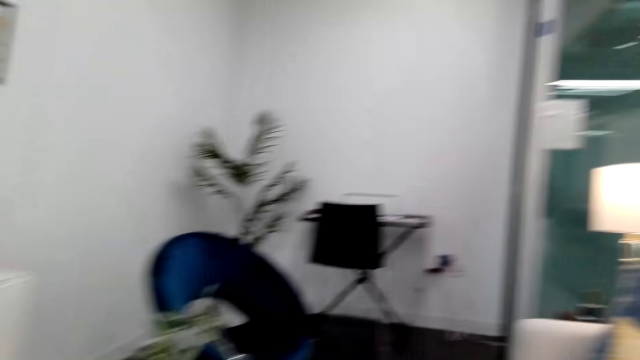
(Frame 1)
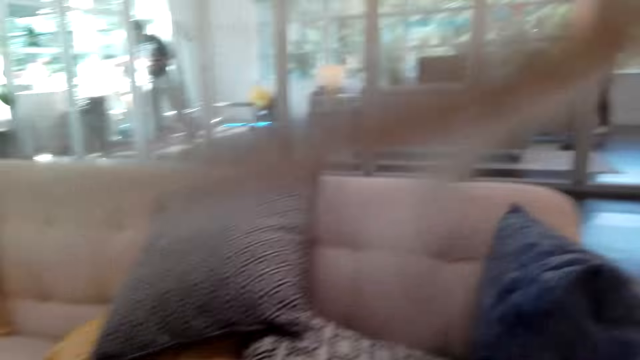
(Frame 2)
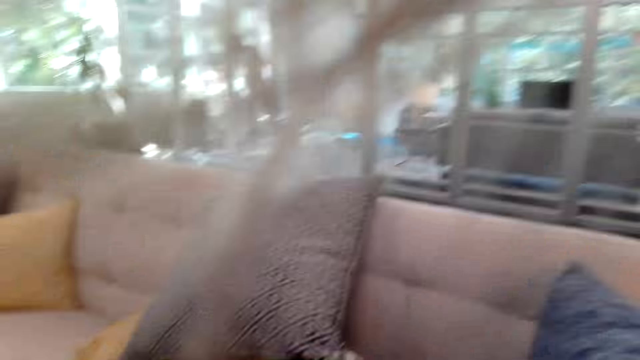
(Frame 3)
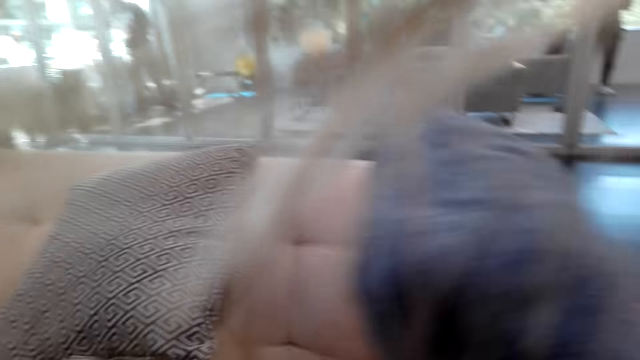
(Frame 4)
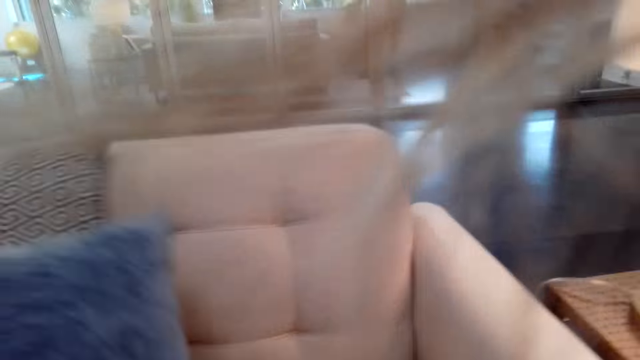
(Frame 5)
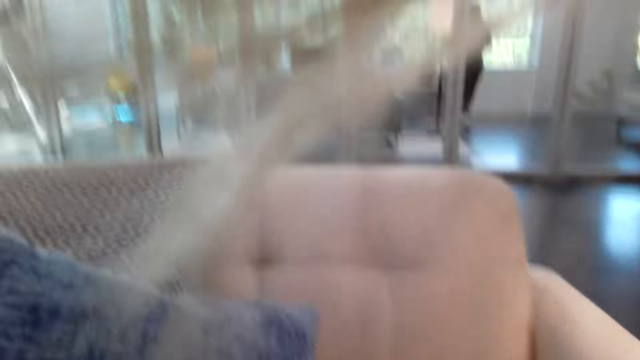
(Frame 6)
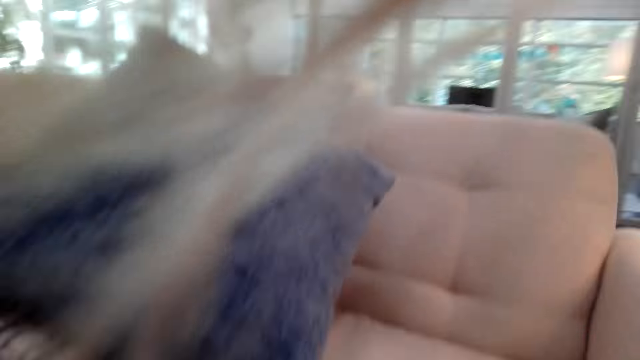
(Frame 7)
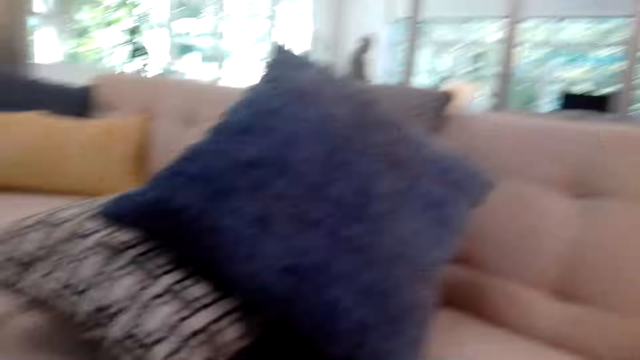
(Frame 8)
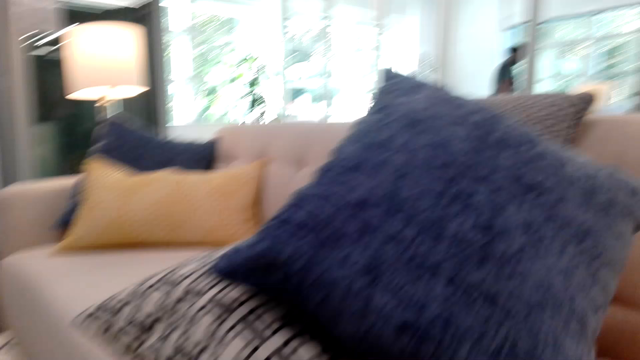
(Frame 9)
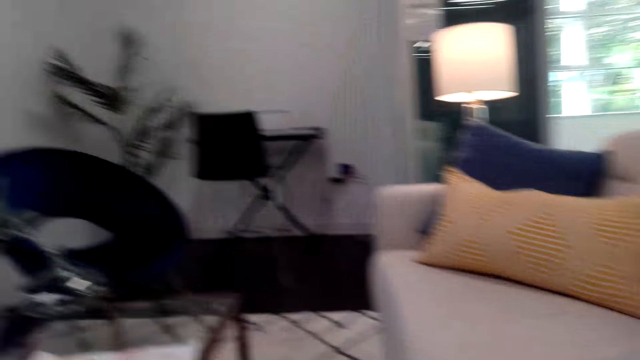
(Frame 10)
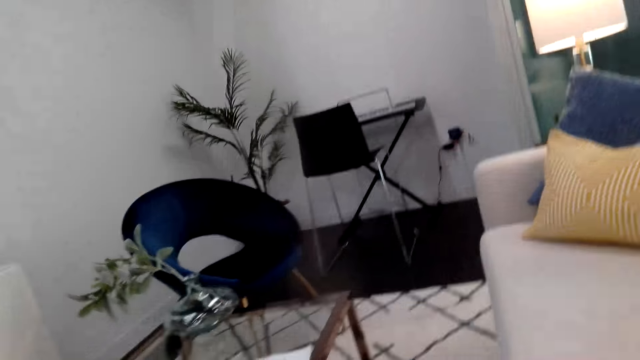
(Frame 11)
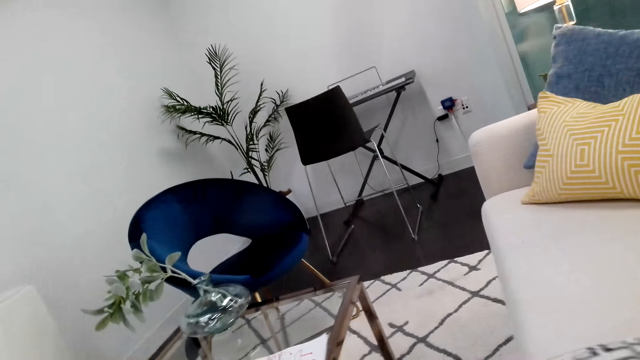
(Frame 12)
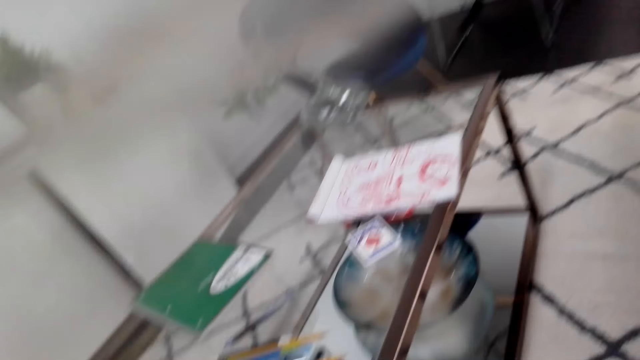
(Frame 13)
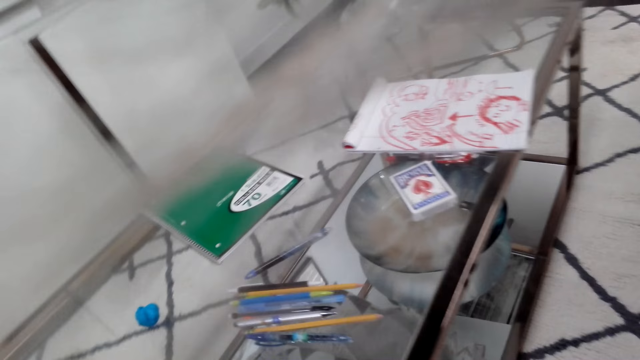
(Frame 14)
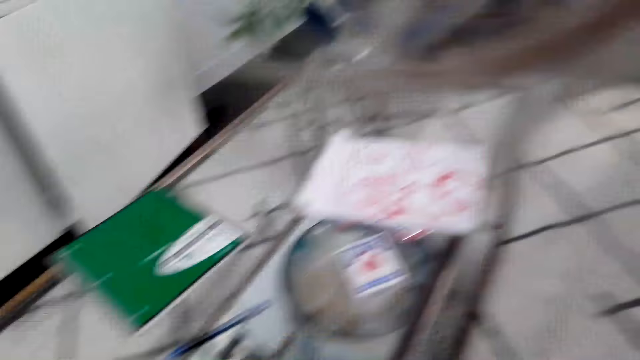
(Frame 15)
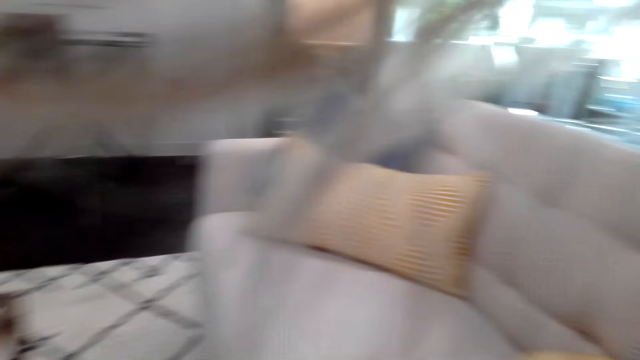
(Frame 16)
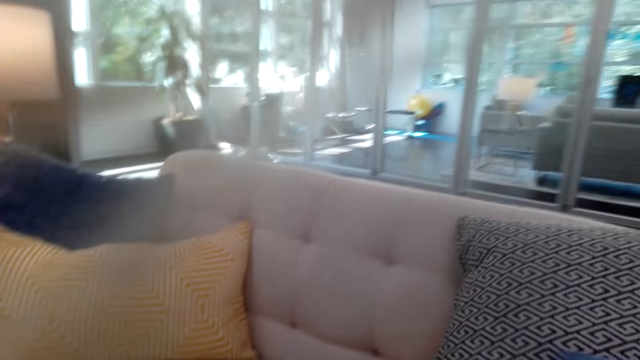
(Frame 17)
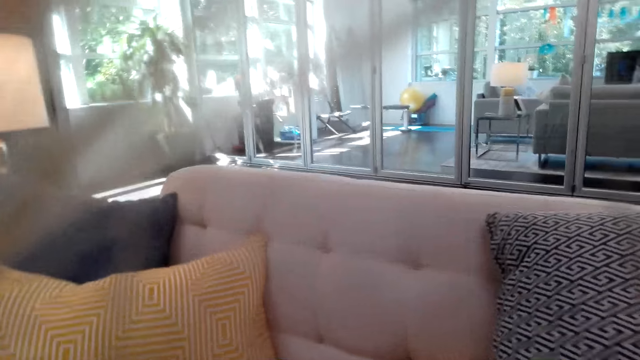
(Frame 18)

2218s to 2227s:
The camera wearer moves the pillows. They look around the house.

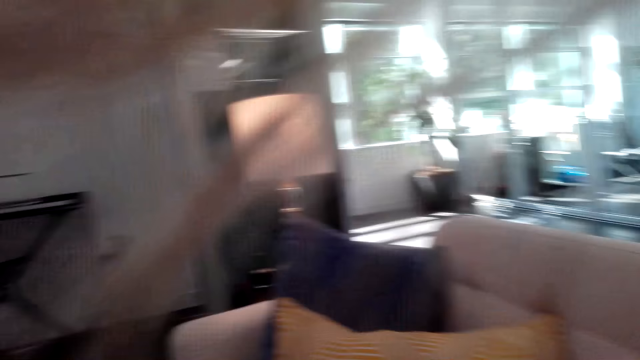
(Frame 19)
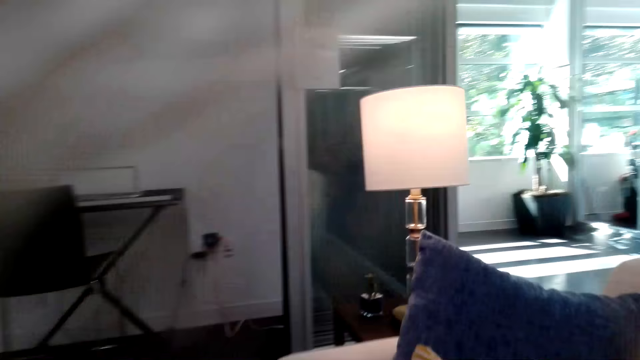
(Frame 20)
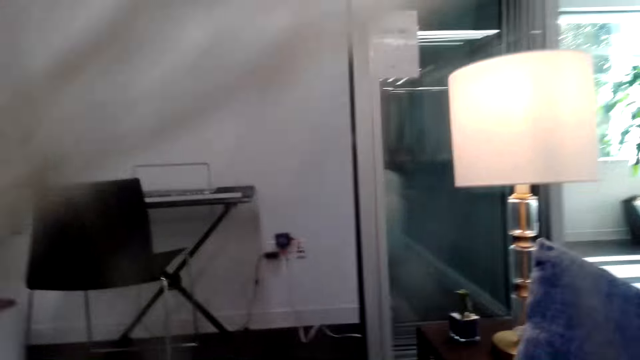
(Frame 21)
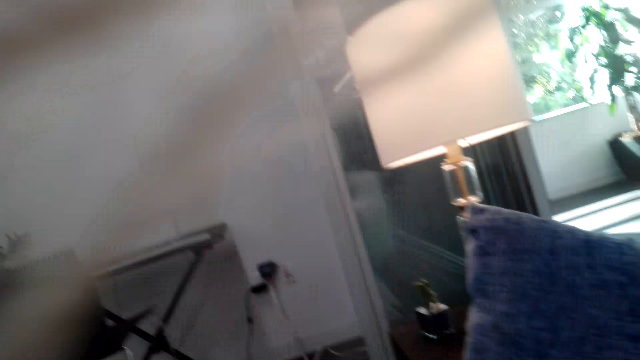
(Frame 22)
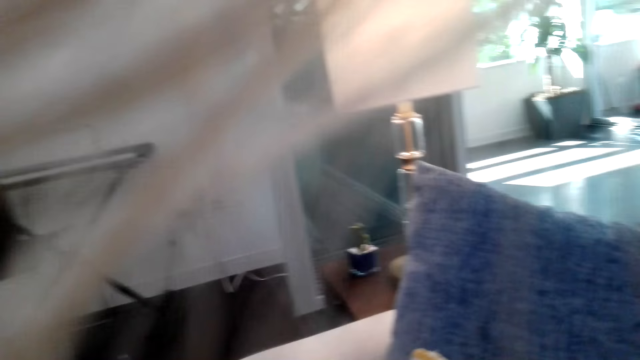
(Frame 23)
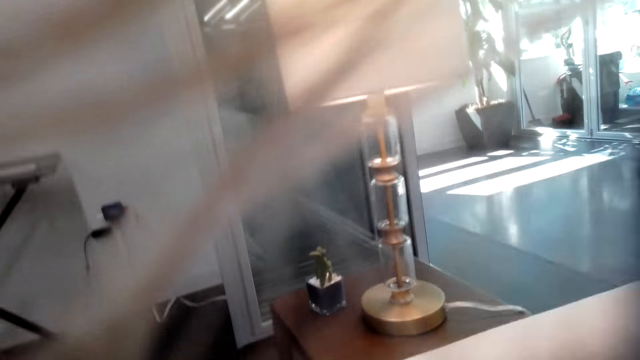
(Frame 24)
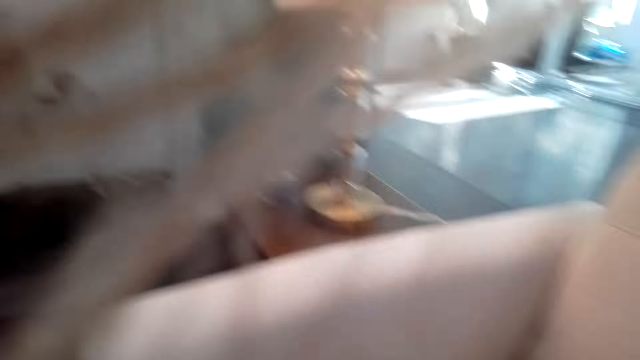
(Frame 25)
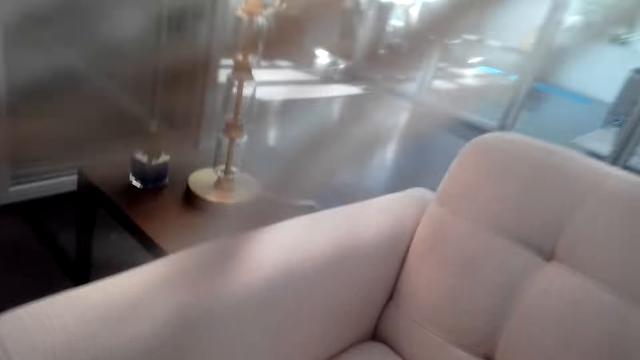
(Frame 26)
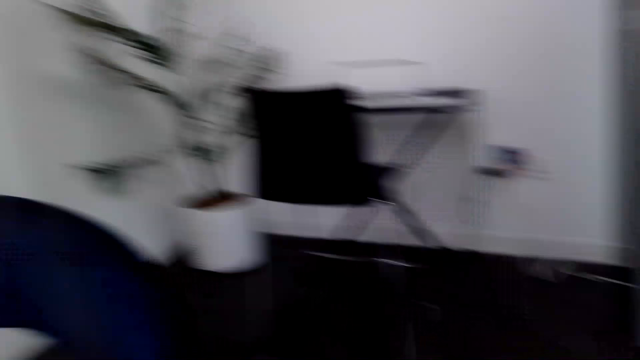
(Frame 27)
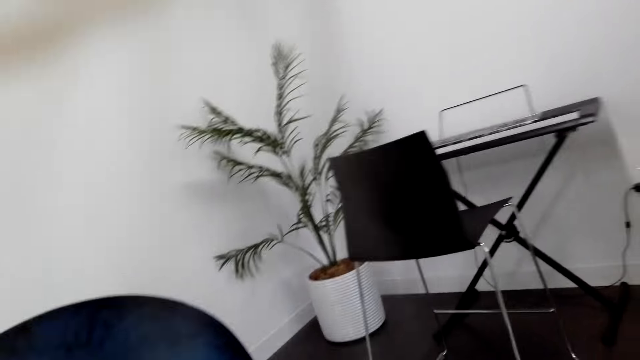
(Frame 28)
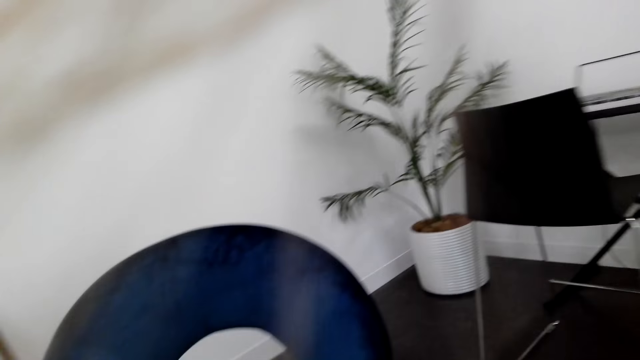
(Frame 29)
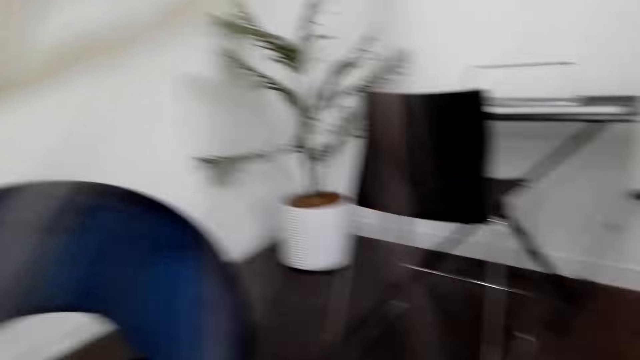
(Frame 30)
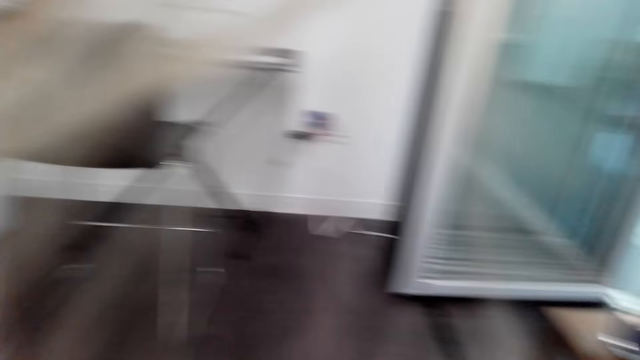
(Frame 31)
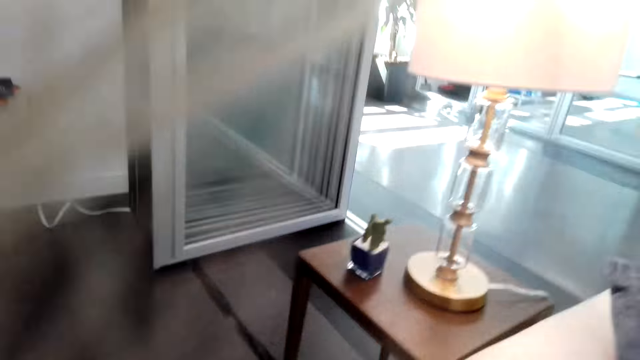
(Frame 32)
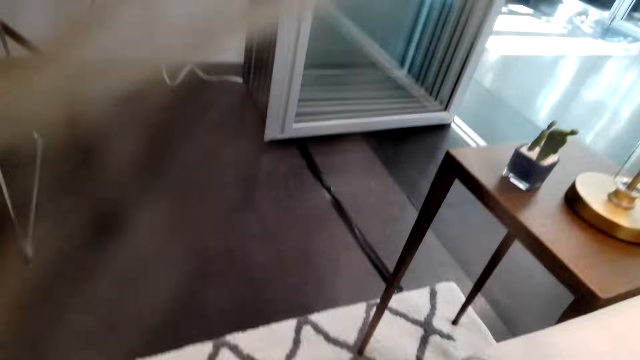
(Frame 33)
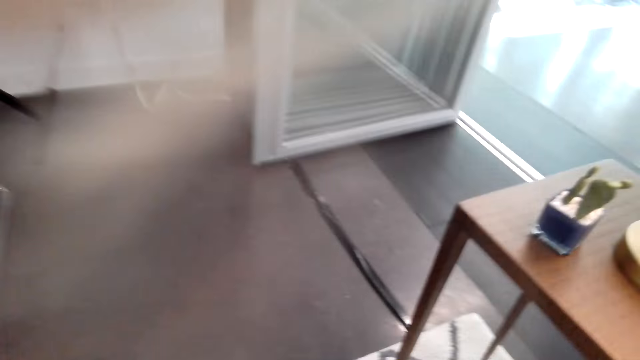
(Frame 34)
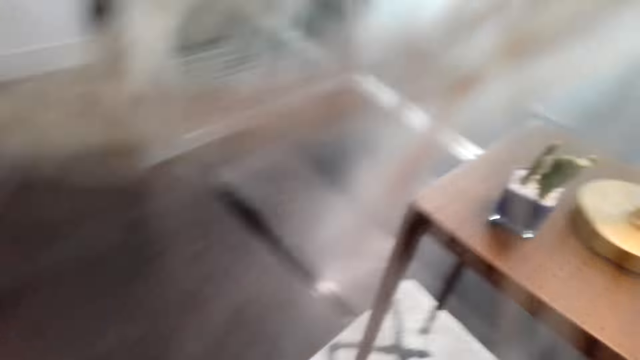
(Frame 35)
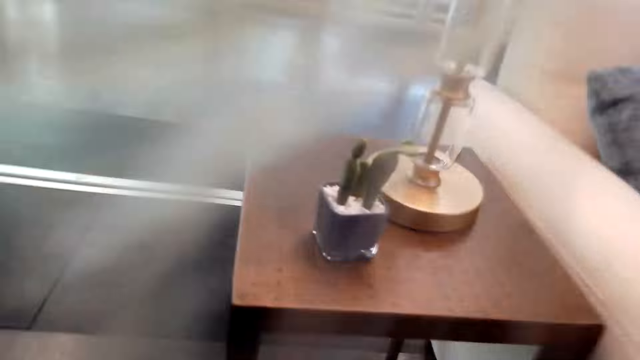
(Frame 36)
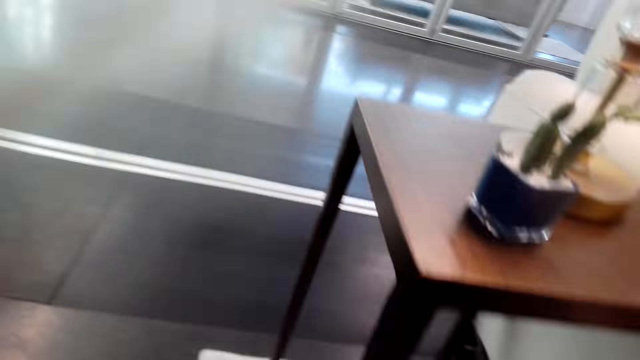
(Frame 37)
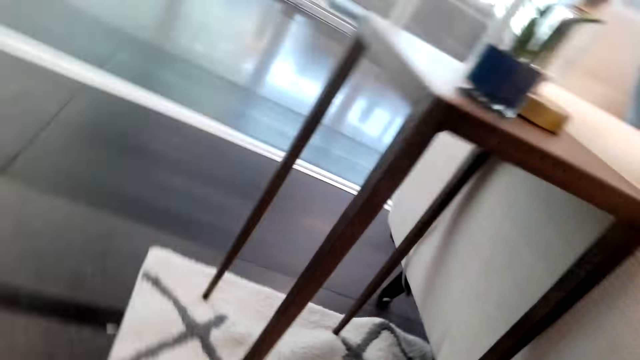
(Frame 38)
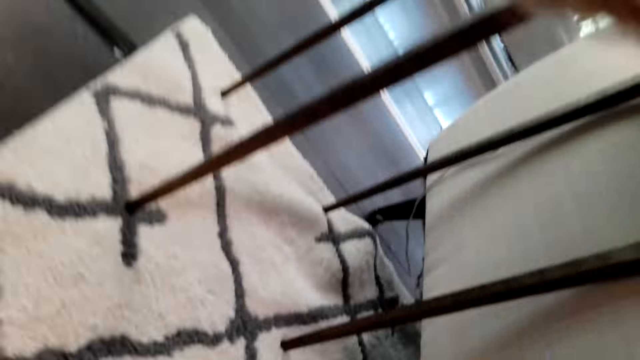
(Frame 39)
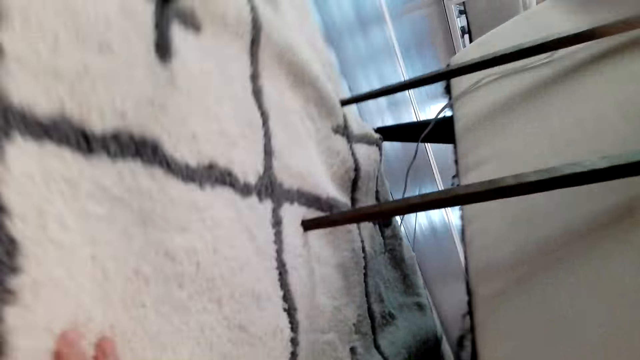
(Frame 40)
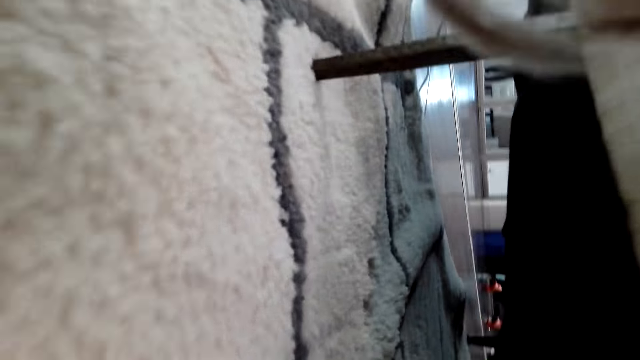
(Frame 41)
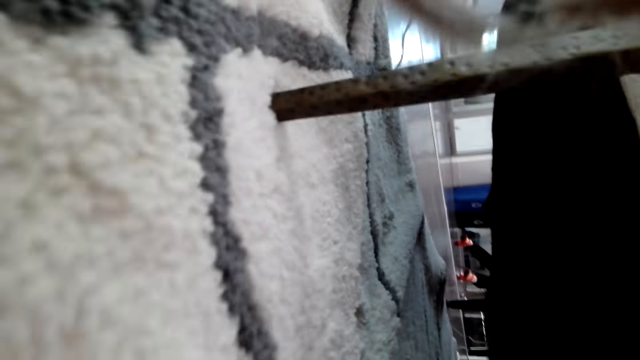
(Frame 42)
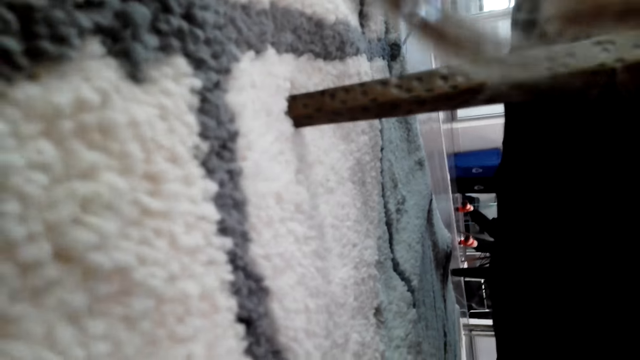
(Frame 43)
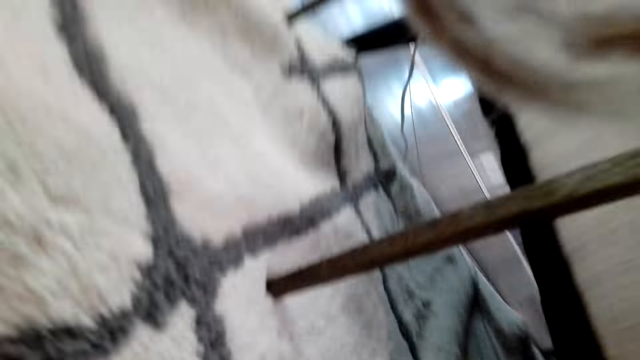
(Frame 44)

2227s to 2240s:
The camera wearer converses. They move the camera around the living room. They move the pillow. They converse. They look around the house. They move the camera around the living room. They look under the chair.
